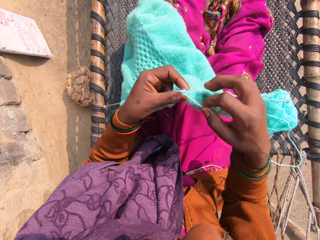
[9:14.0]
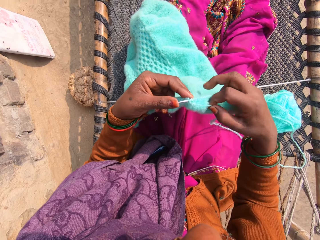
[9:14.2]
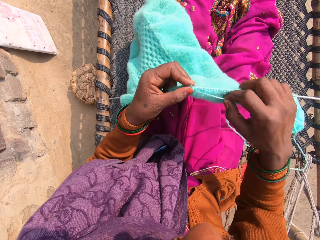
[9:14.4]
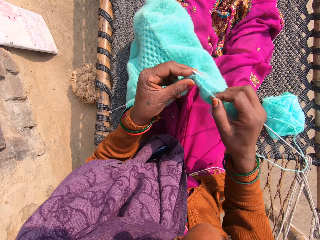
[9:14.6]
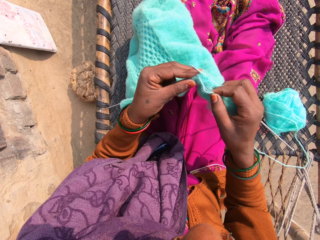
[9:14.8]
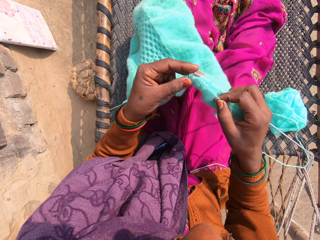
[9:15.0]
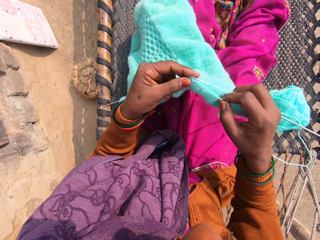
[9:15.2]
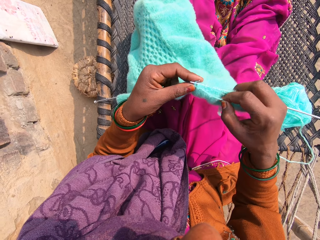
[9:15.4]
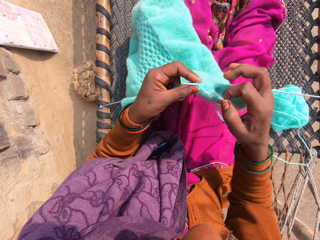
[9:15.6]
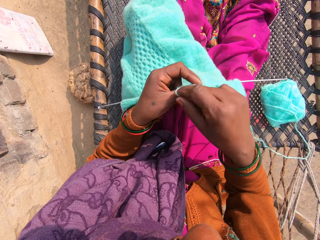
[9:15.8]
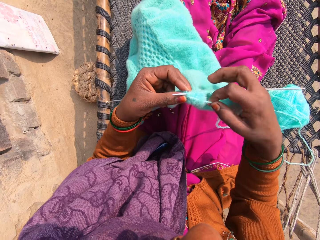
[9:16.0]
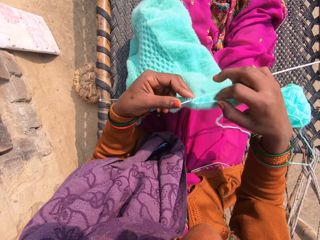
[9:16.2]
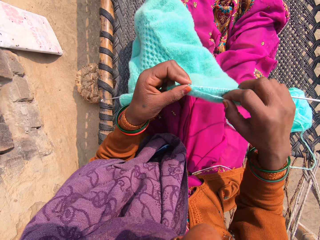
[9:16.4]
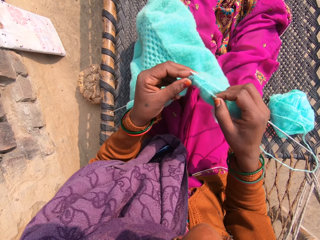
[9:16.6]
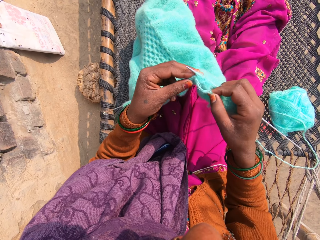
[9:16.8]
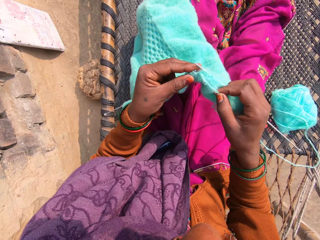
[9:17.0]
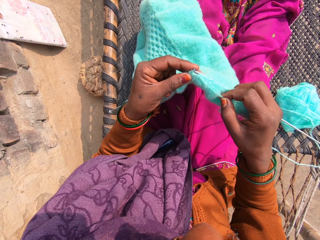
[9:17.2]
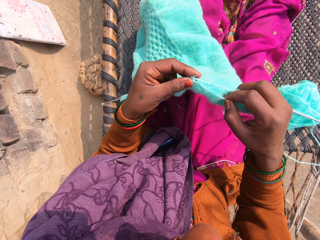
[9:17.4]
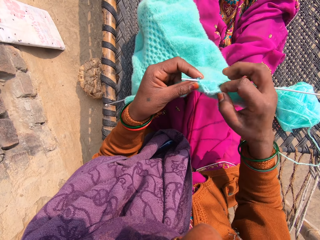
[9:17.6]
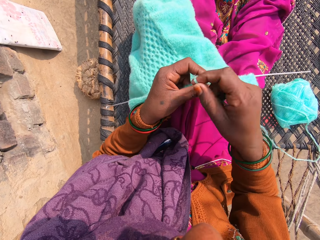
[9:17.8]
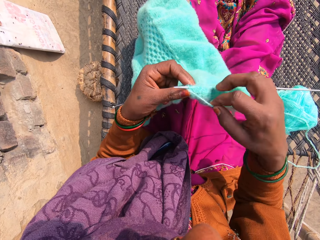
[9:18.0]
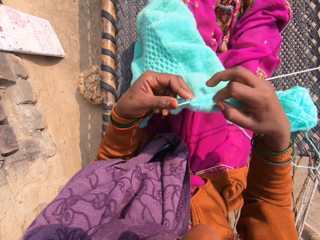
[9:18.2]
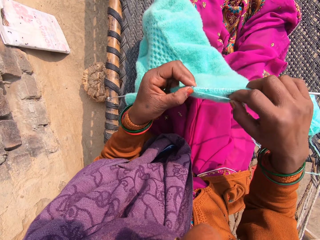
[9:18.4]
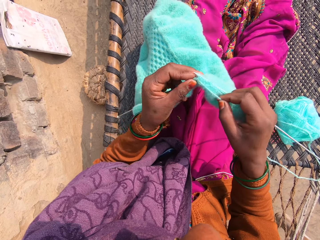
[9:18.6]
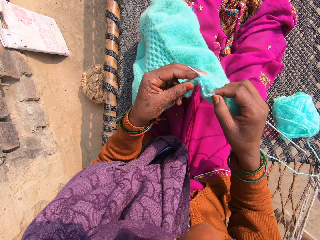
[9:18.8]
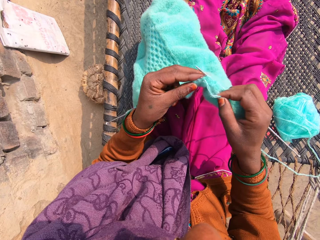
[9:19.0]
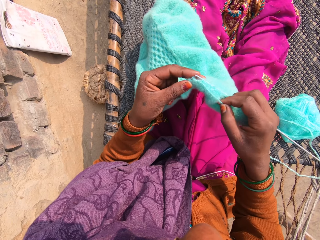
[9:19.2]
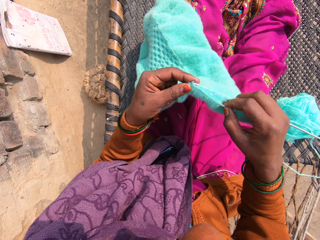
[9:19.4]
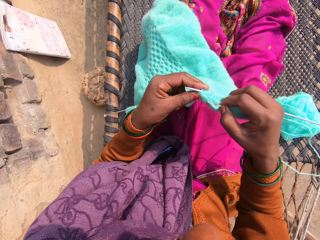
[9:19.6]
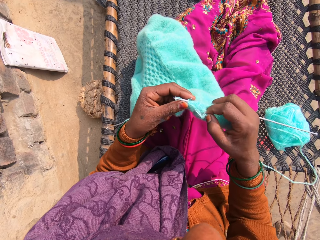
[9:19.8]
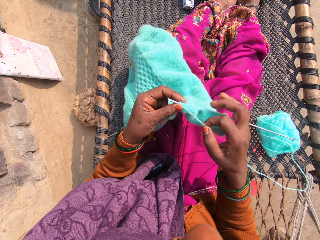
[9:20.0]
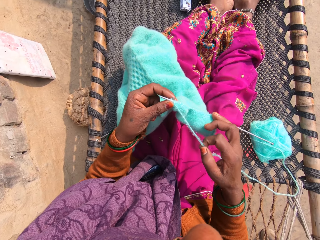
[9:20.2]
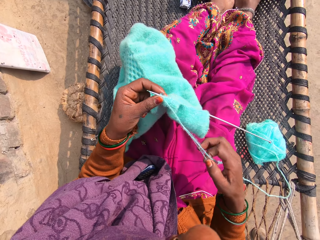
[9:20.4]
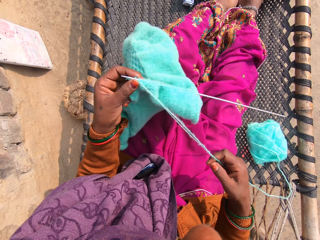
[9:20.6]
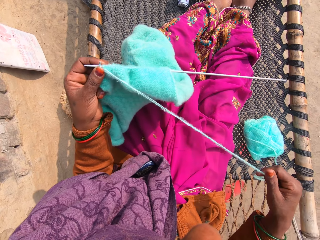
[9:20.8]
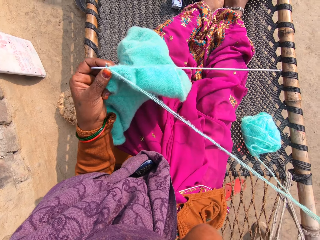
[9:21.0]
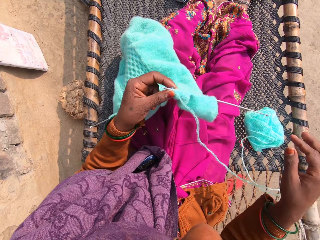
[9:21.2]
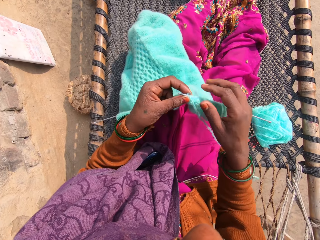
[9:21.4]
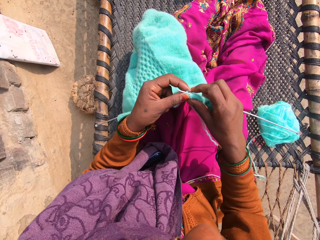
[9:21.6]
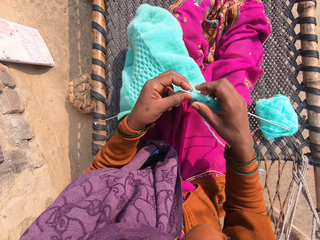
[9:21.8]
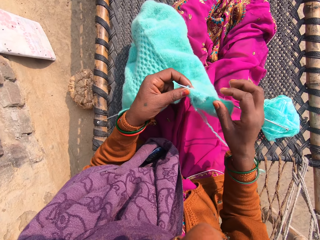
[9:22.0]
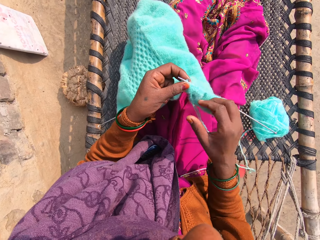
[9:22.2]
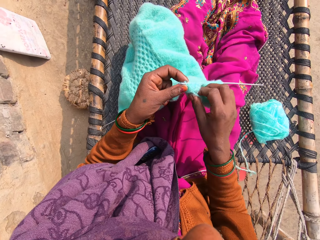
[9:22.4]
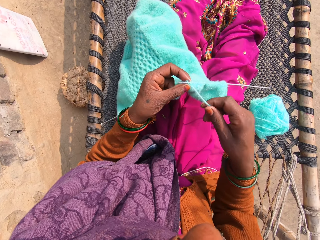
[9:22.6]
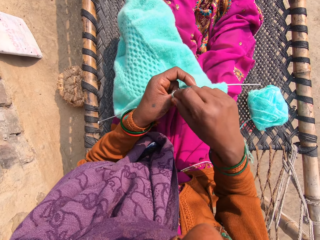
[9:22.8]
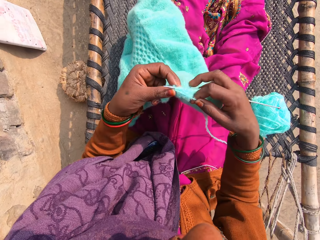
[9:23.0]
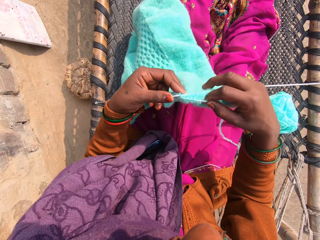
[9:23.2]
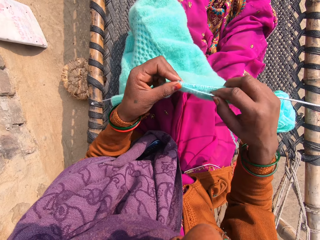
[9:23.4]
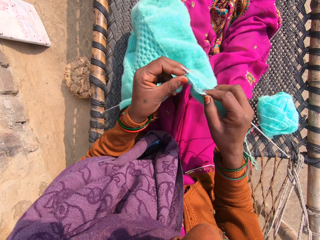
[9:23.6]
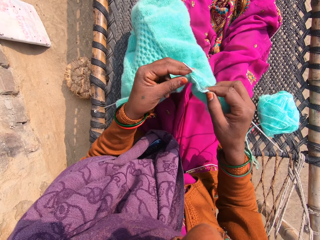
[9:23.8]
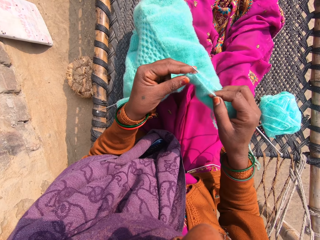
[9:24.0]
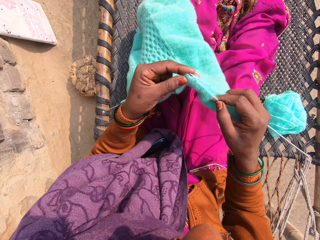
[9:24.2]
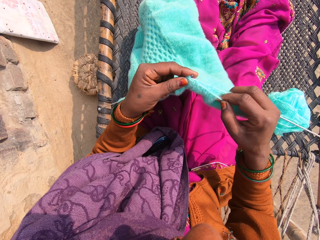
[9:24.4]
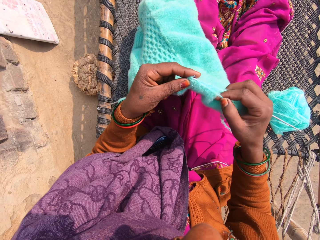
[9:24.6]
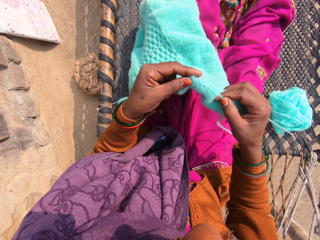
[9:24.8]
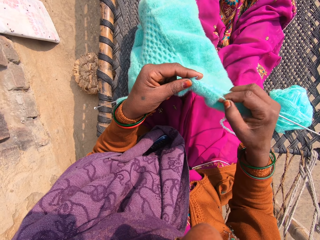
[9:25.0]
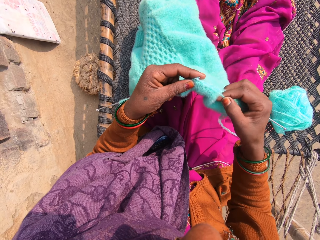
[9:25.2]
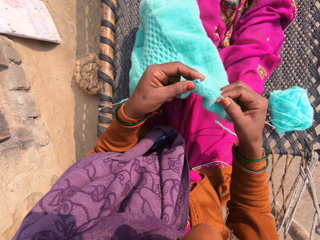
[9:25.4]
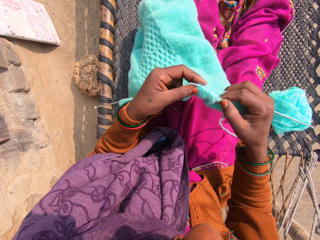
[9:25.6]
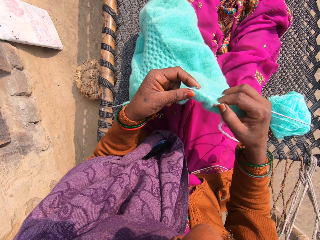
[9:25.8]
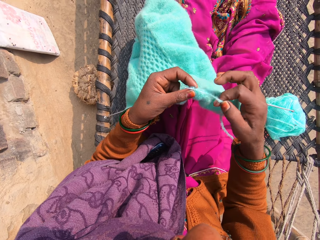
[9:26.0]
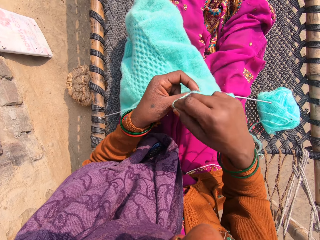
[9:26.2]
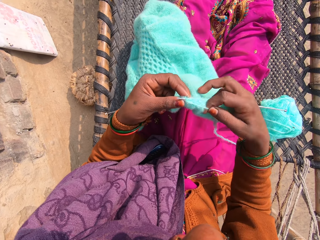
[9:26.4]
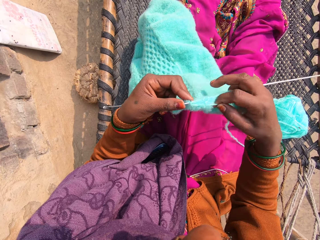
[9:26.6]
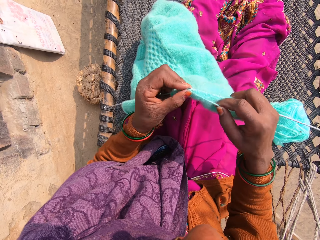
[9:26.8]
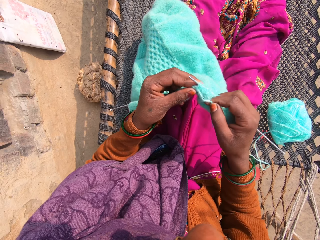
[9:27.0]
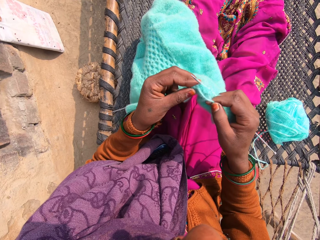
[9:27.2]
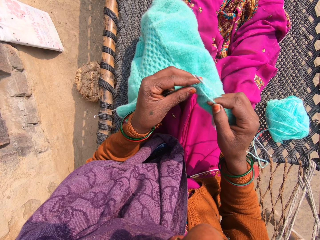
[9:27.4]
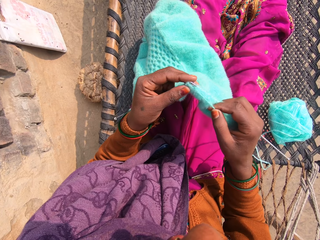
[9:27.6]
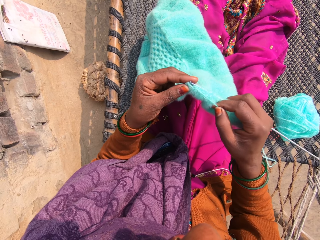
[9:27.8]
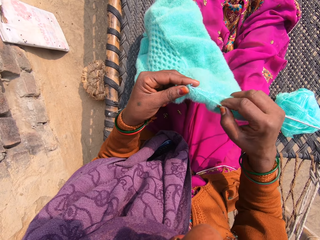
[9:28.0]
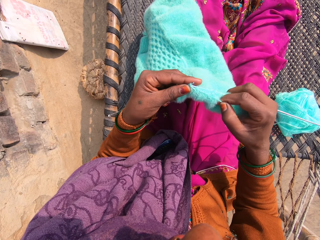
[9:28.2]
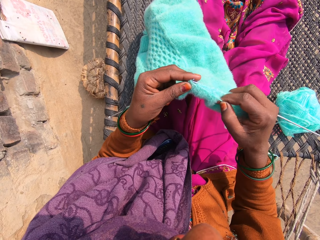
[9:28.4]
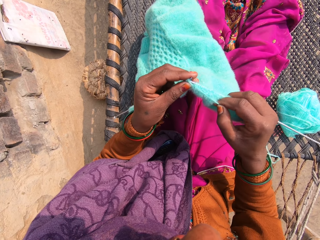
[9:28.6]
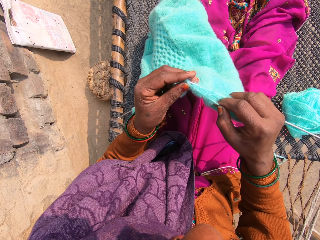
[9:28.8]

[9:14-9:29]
The camera wearer talks with a man in the background. She draws the yarn with her right hand. She talks with the caller on the phone. She talks with the man in the background. She knits the yarn into a piece of garment with knitting pins. She talks with the caller on the phone. She talks with the man in the background.

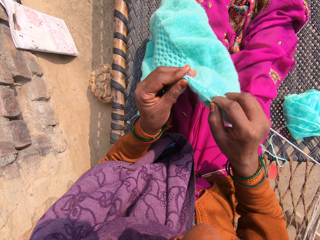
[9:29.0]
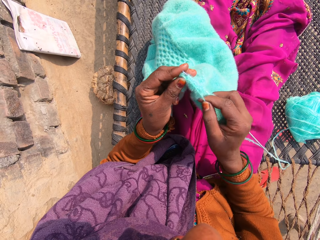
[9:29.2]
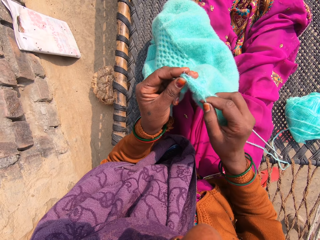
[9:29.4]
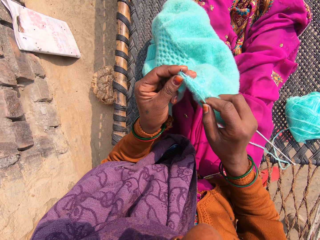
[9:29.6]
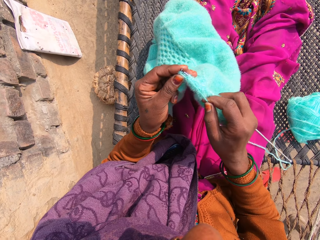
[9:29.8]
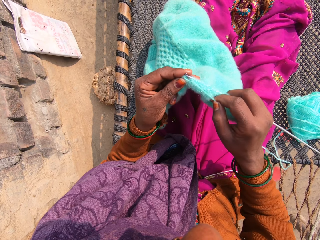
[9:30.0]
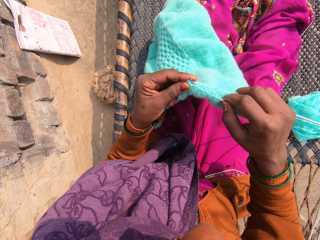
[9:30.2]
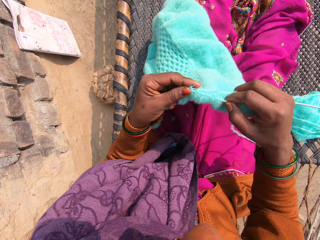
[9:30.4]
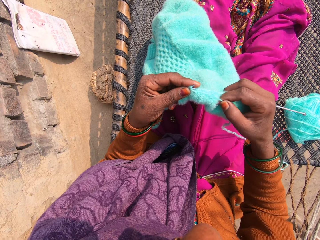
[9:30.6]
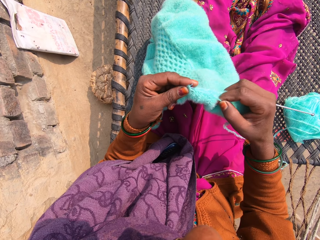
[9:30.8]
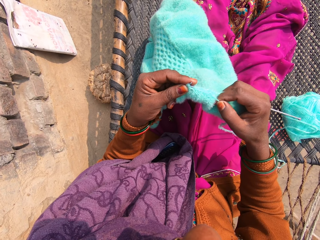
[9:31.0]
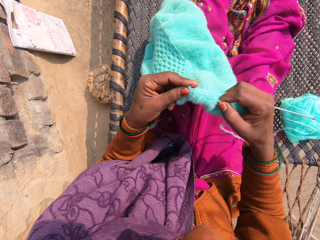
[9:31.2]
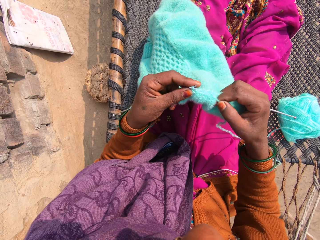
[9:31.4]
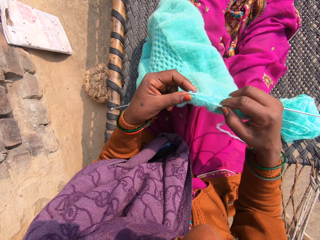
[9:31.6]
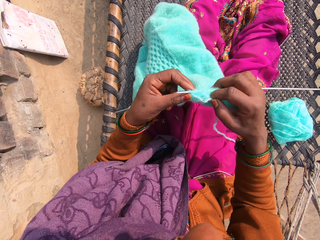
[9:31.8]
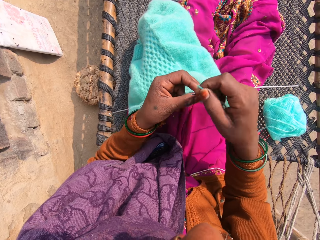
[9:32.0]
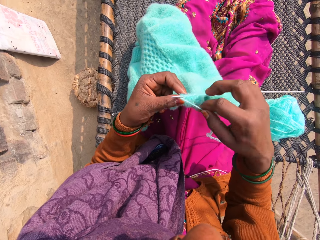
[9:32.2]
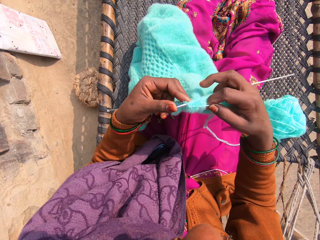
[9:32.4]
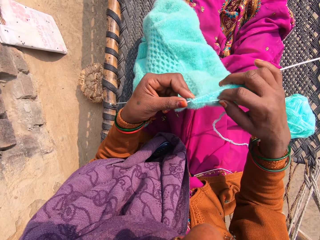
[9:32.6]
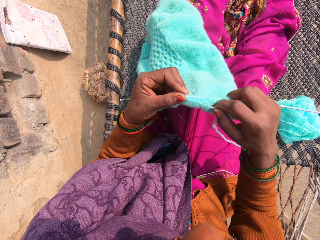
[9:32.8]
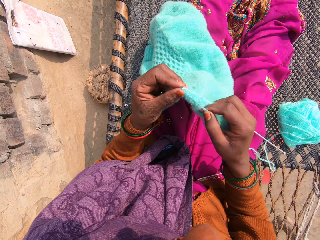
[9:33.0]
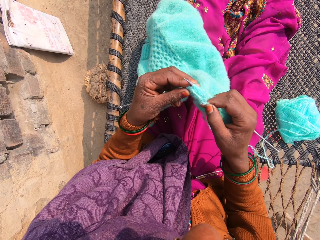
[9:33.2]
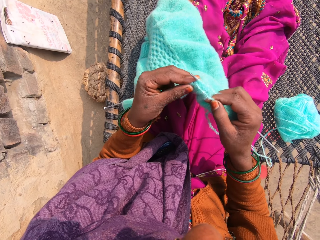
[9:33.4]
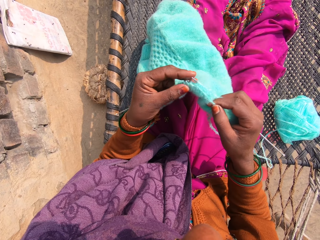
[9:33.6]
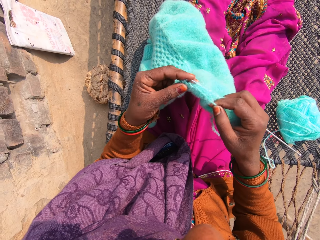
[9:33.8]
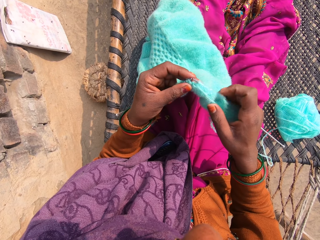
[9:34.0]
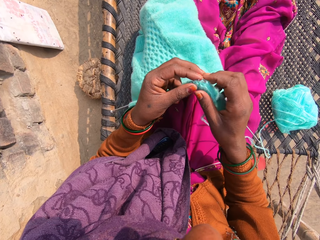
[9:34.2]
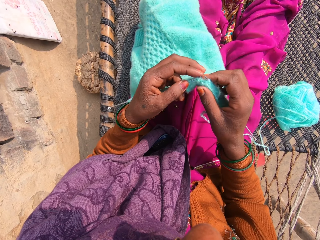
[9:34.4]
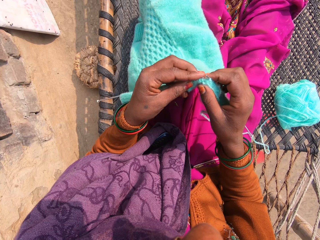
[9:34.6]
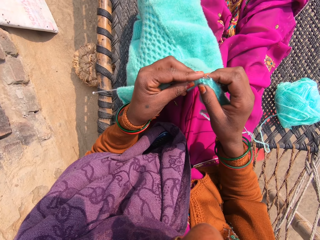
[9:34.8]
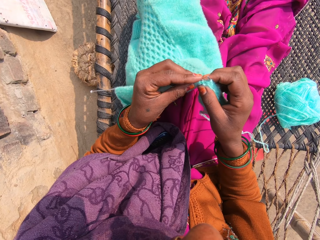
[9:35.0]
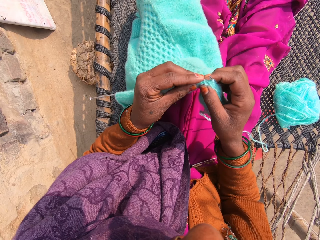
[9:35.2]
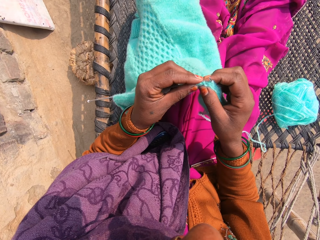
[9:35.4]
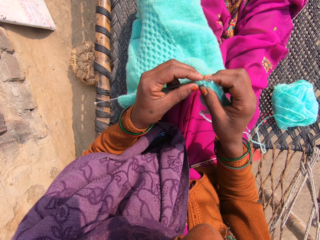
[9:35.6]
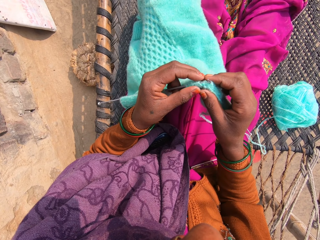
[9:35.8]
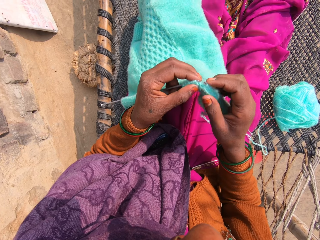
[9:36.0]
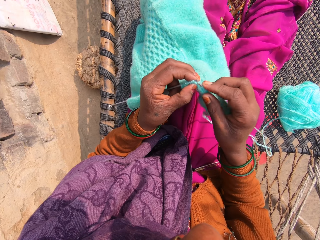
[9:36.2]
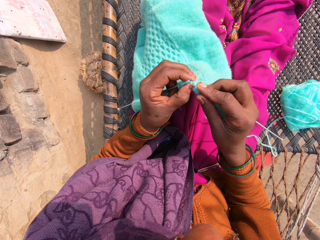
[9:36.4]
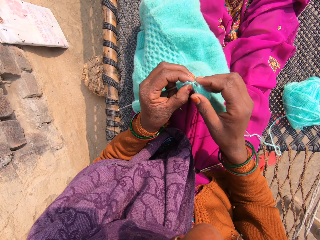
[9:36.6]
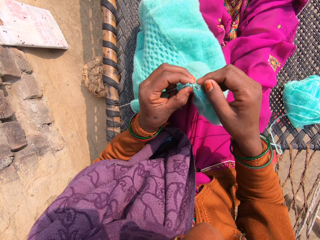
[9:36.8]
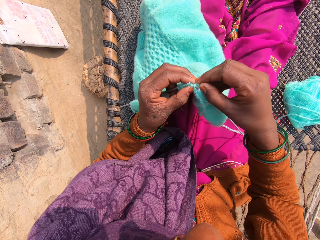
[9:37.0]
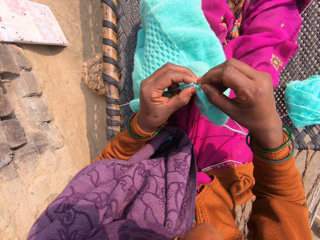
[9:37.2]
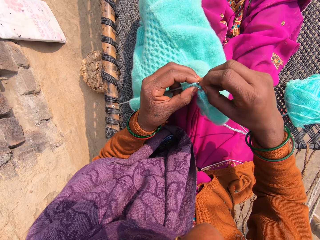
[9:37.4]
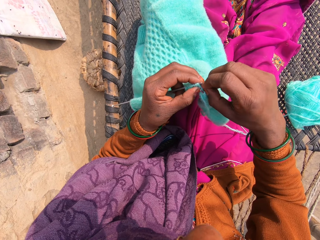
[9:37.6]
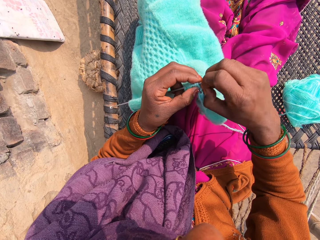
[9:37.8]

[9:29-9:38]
The camera wearer knits a fabric with knitting needles. She talks with the caller on the phone. She talks with a man in the background. She knits the fabric with the knitting needles. She adjusts the piece of garment with her hands. She makes some sounds with her voice.
